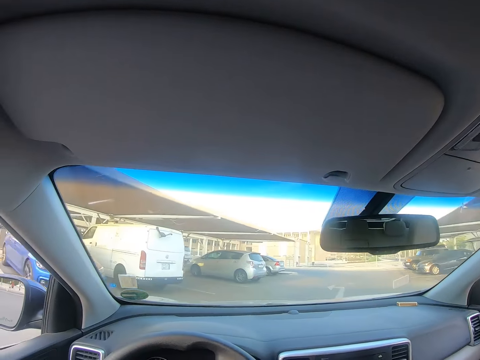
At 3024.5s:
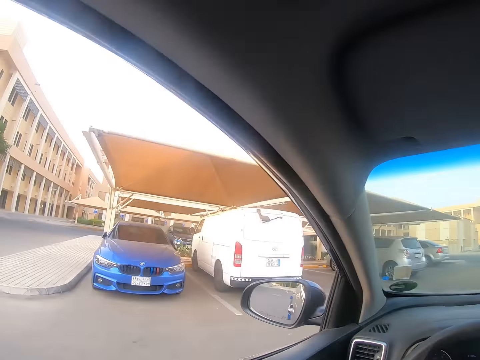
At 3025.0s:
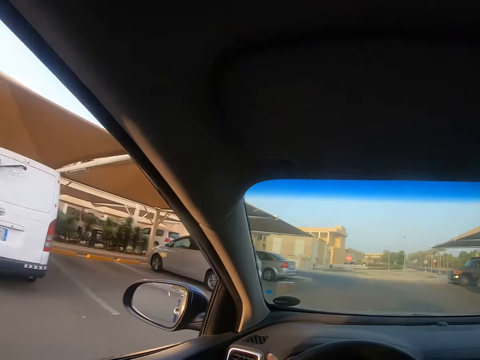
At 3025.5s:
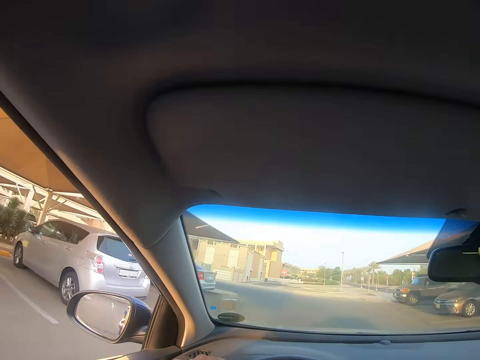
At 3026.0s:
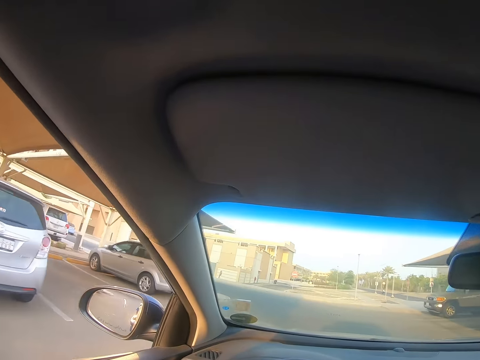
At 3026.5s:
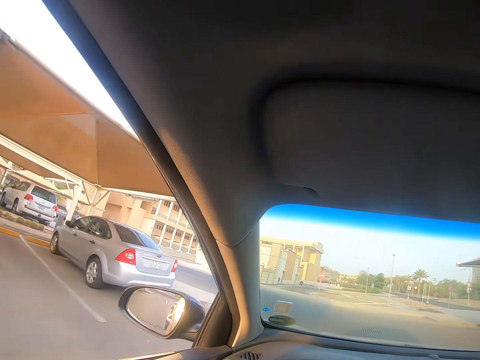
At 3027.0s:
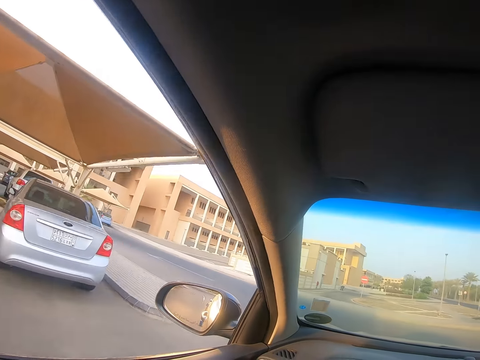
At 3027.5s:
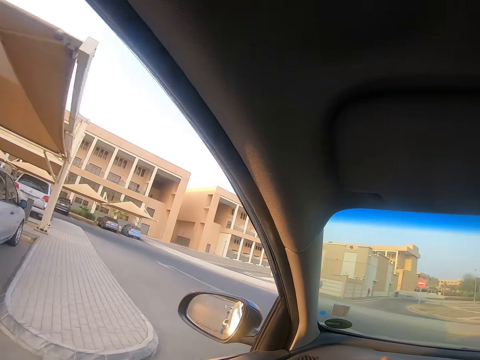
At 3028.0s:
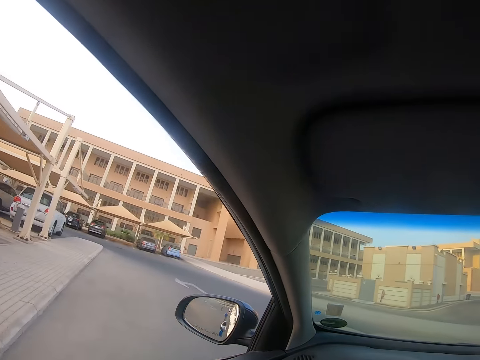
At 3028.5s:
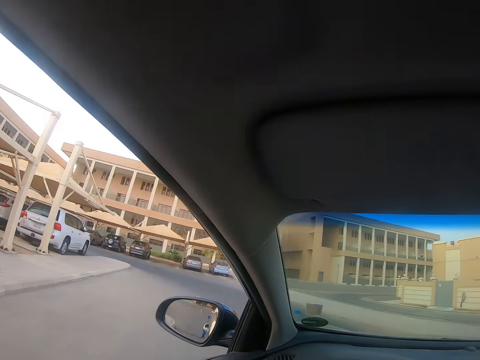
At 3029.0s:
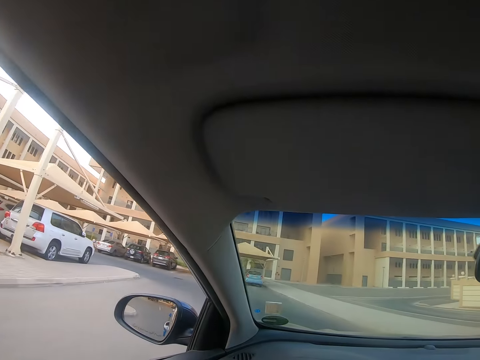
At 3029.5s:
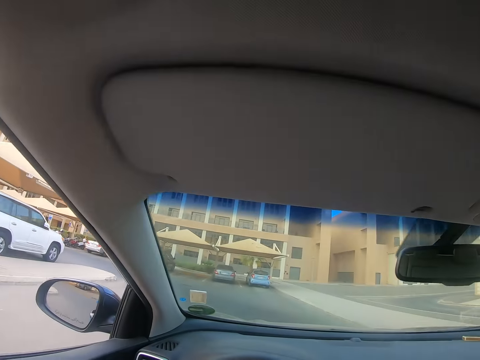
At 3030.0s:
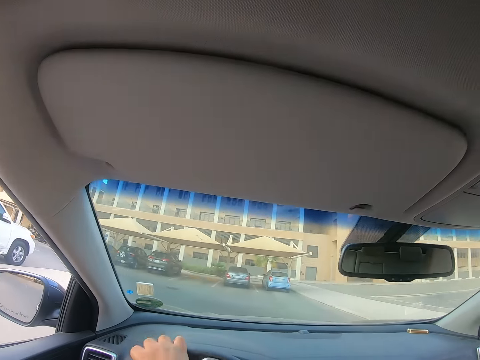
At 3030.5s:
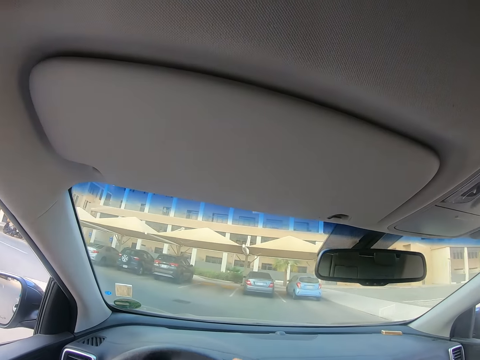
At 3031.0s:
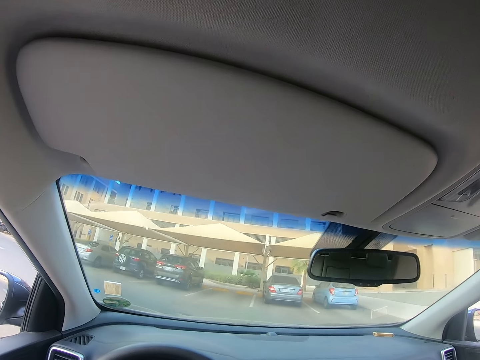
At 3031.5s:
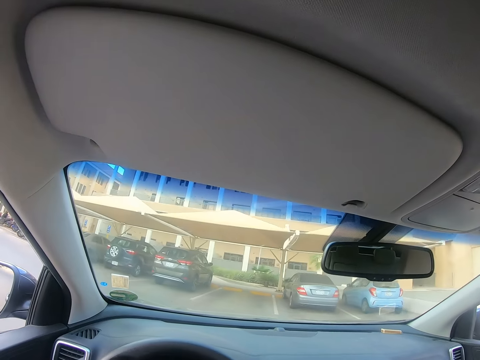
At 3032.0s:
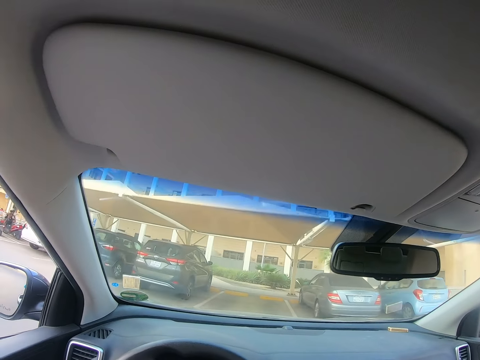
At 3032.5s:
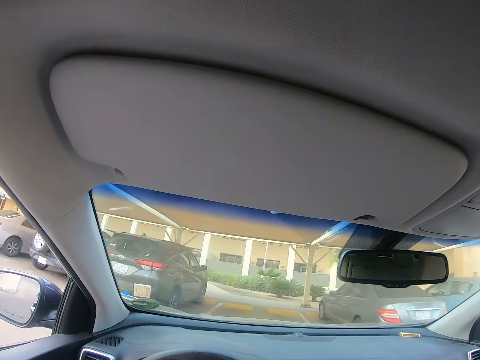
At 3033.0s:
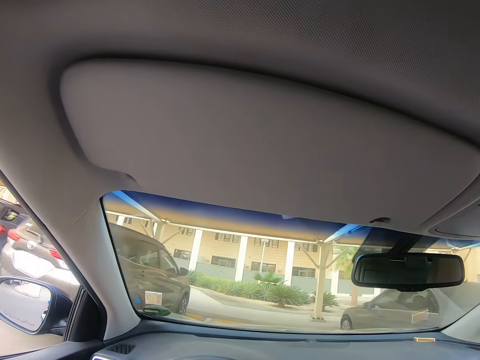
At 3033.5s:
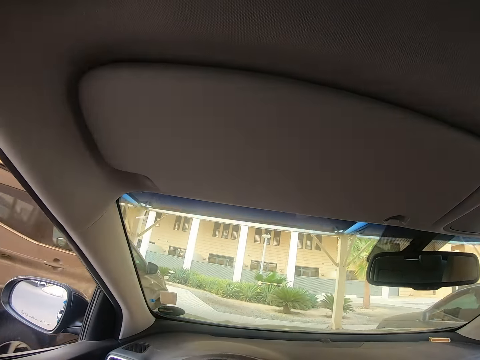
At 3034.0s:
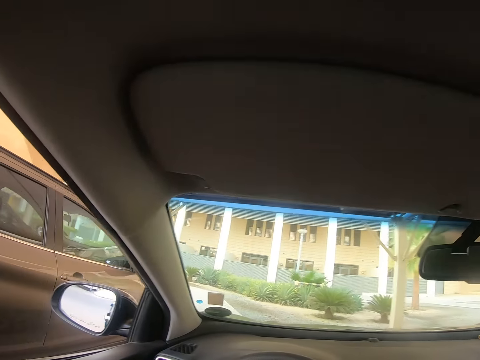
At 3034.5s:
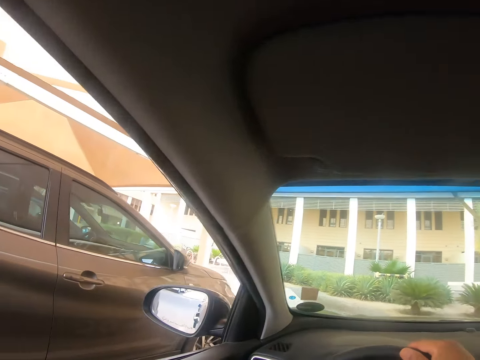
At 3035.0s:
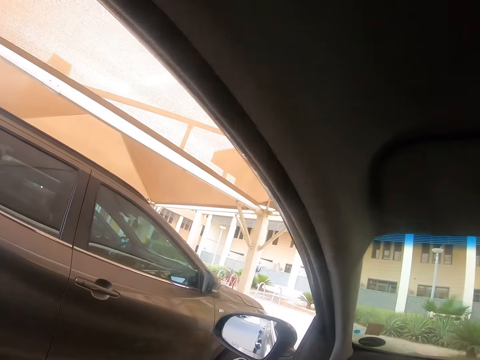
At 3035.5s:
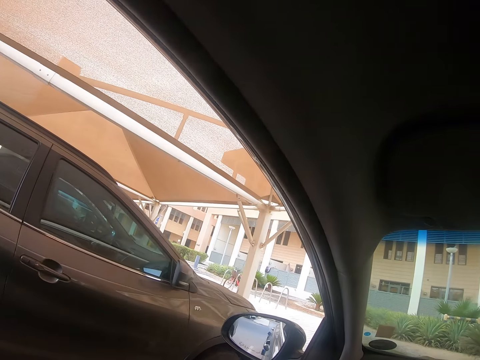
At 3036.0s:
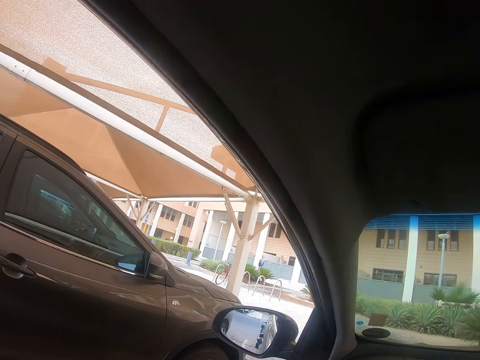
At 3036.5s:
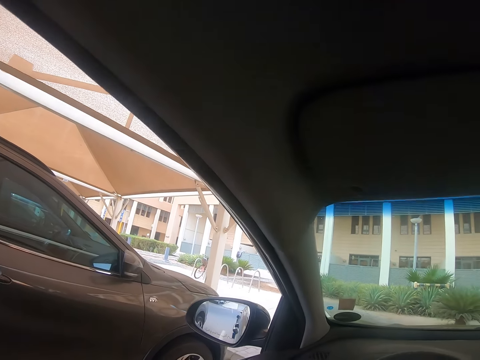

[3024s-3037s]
The camera wearer looks through the window. They turn the steering wheel. They look through the window.

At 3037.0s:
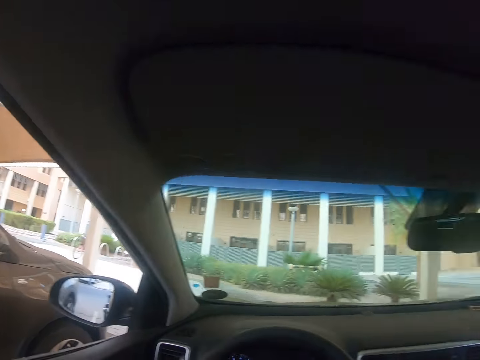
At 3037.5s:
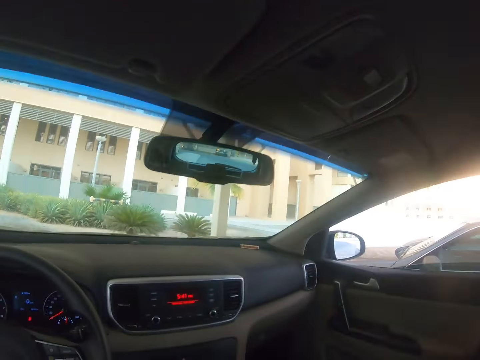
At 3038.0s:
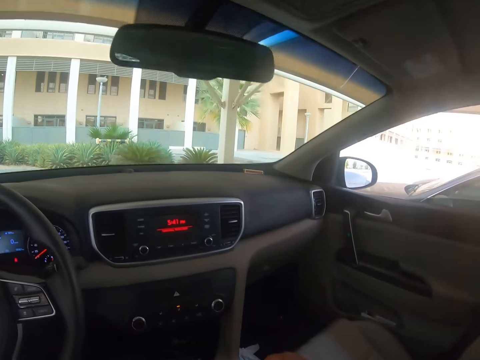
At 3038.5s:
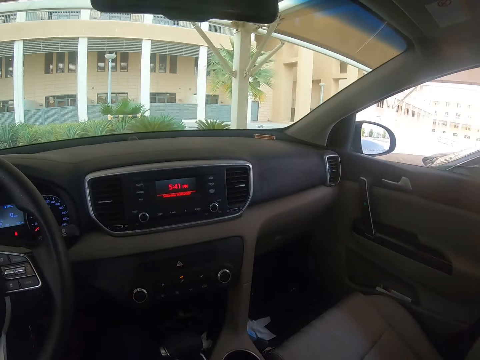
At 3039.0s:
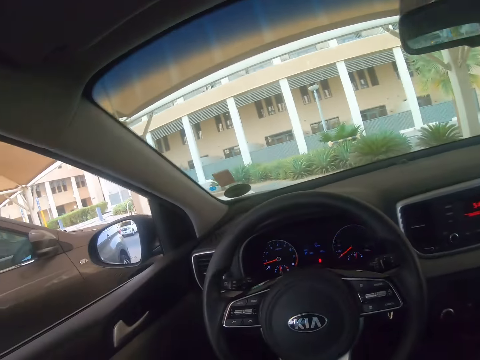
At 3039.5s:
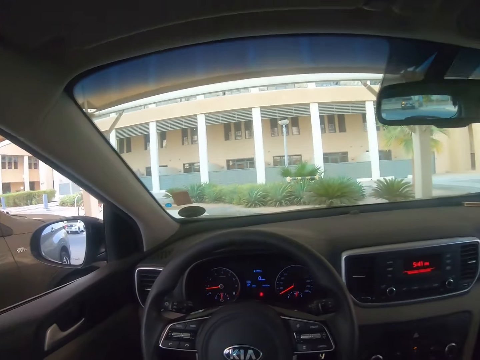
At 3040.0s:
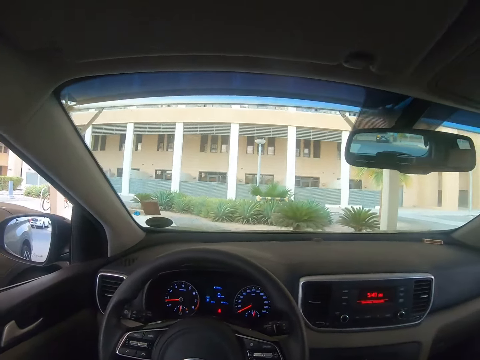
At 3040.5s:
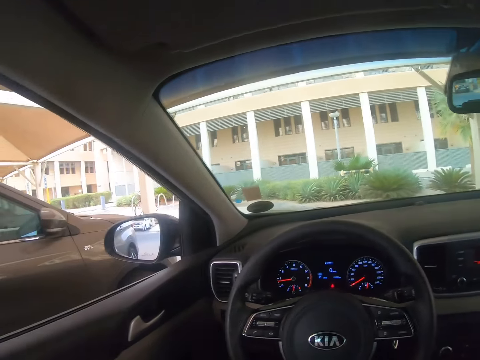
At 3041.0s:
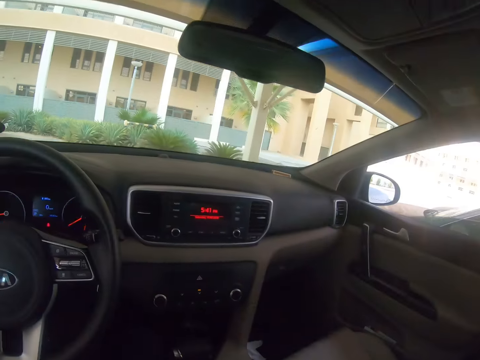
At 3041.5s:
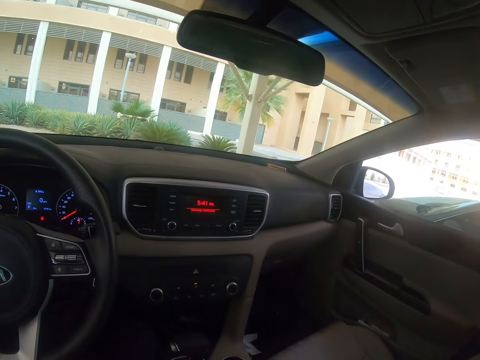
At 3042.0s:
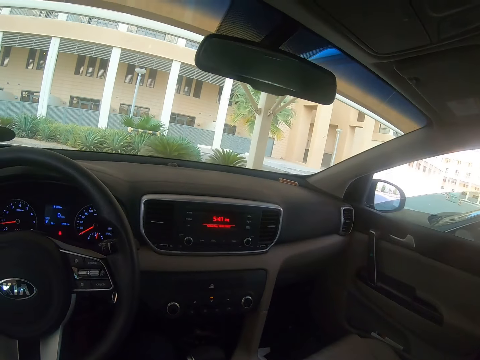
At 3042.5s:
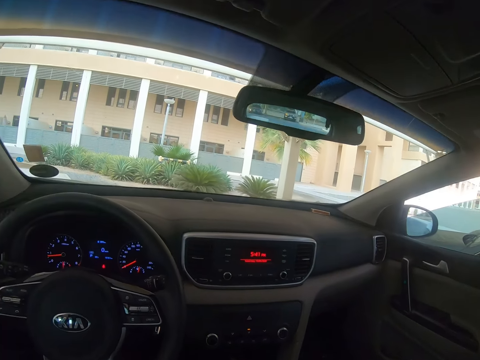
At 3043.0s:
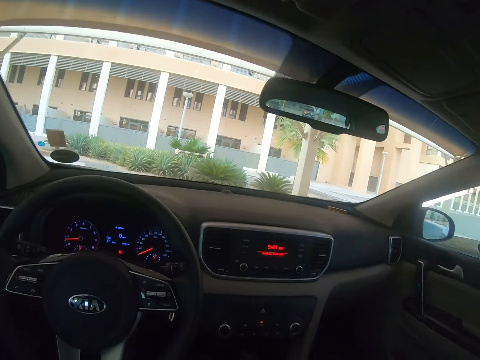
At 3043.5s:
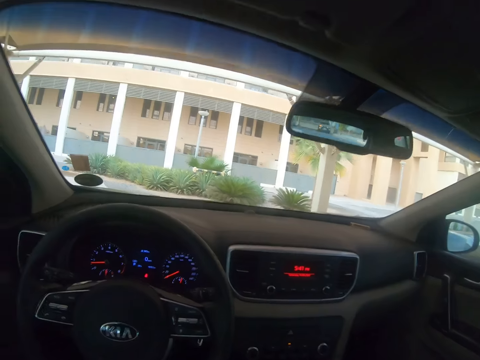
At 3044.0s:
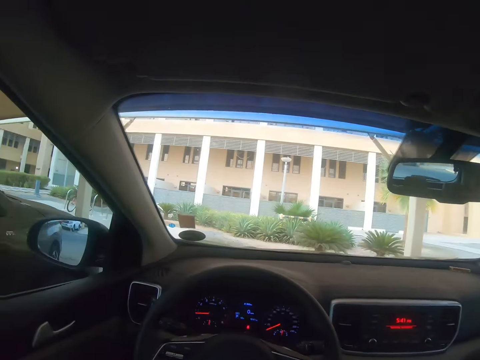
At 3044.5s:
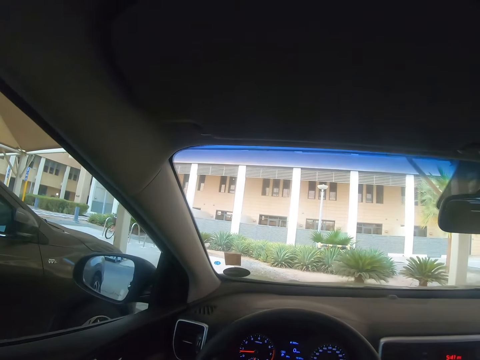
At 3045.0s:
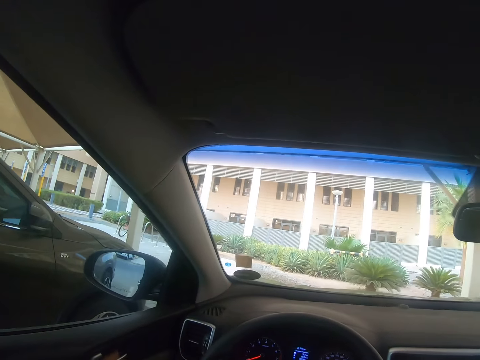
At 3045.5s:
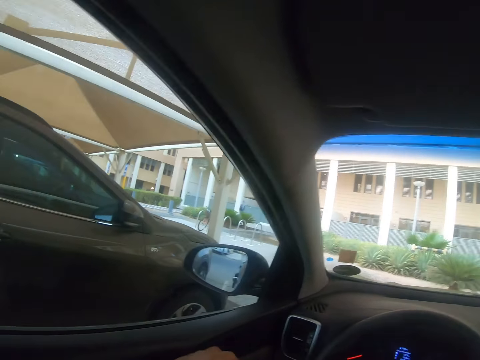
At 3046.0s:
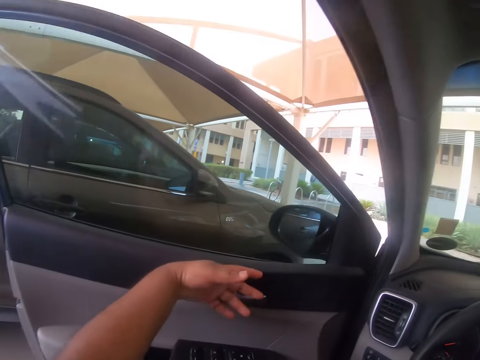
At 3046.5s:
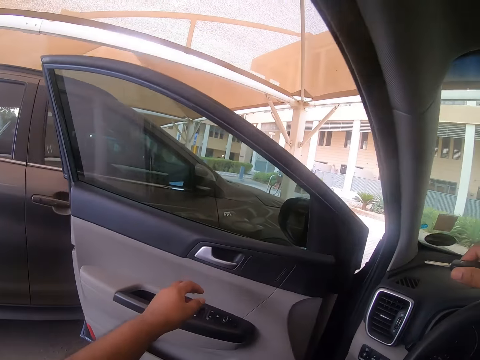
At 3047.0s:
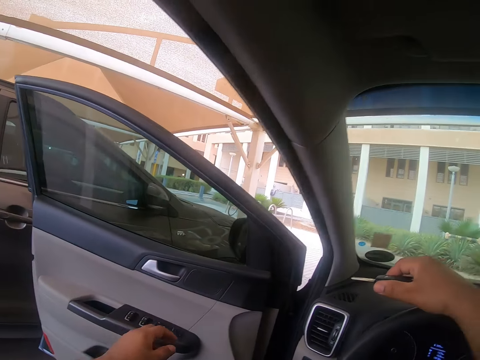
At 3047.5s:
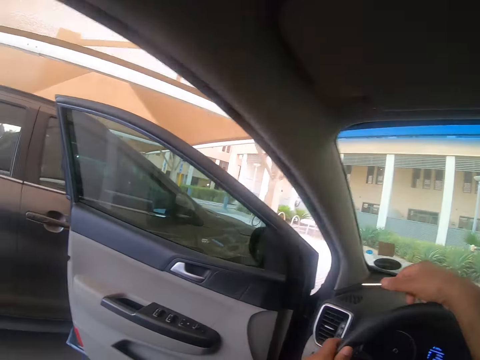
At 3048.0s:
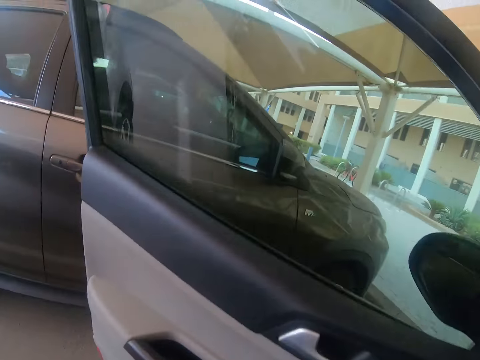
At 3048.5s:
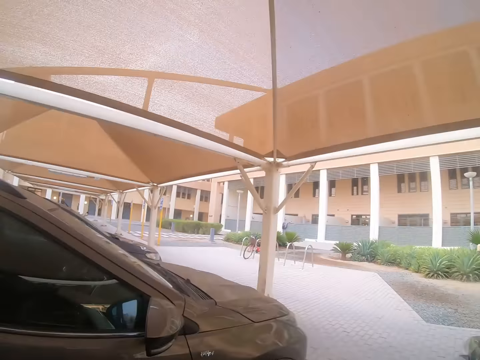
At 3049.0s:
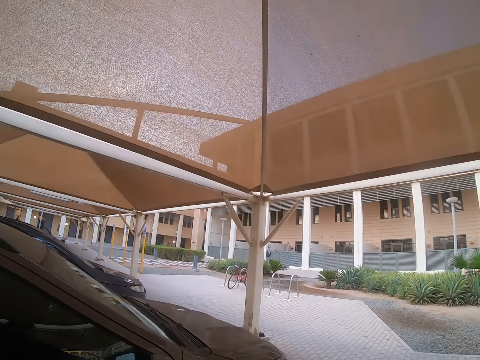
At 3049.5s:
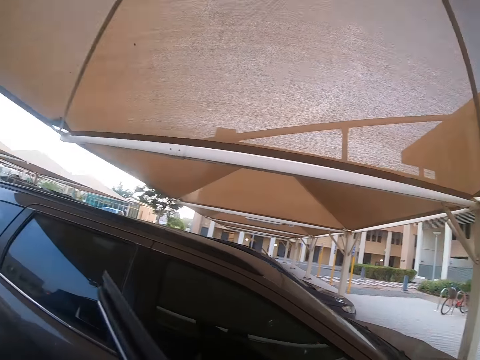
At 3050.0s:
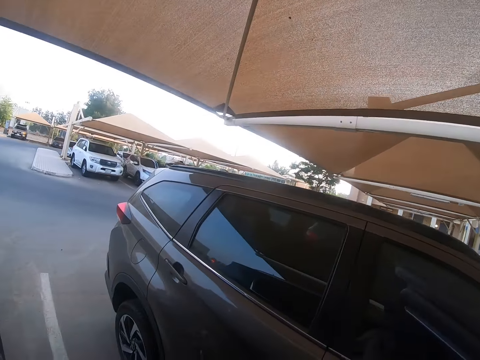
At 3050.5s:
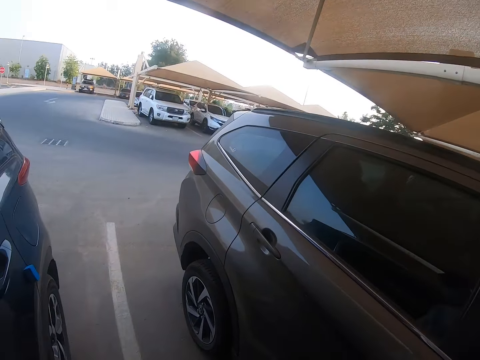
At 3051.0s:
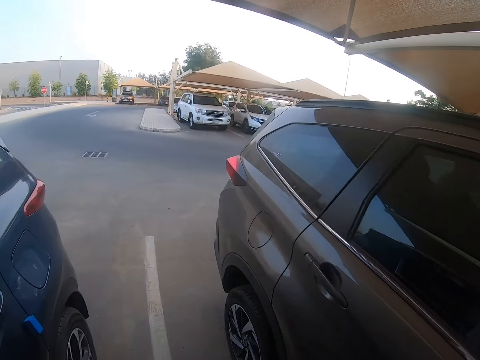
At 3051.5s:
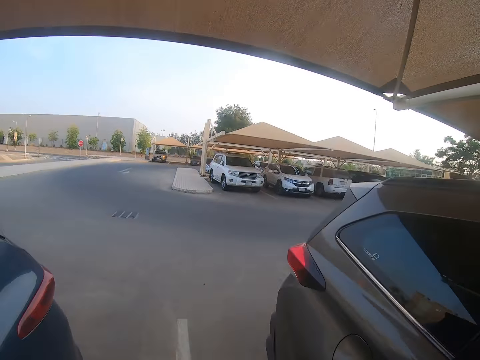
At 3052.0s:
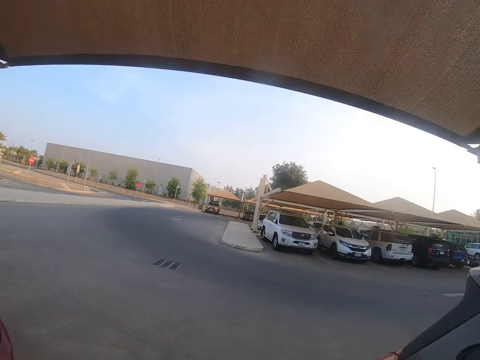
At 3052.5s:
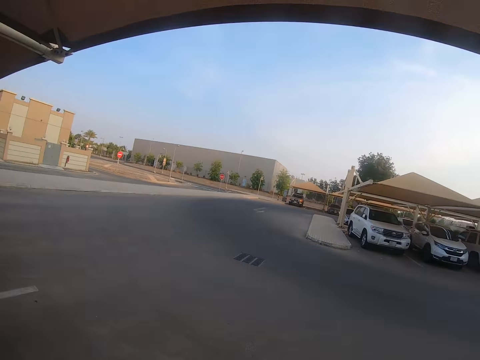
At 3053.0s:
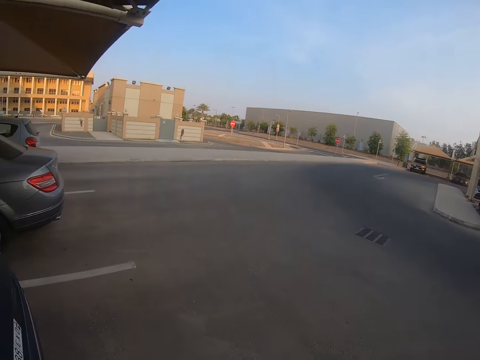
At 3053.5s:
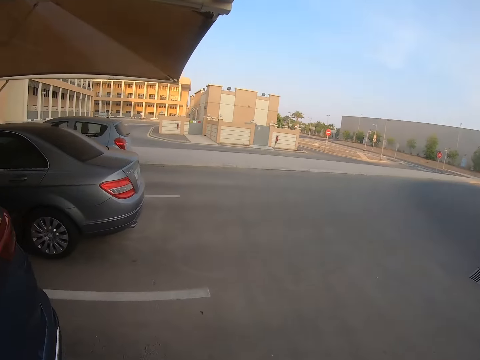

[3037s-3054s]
The camera wearer looks around the vehicle and parks the car. They look at the side mirror. They operate the window mirror. They open the vehicle's door. They hold the steering wheel with the right hand. They move out of the car. They look around the parking. They walk between the vehicles on the parking lot.
